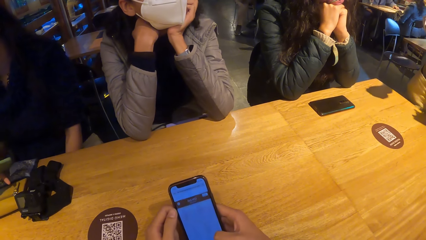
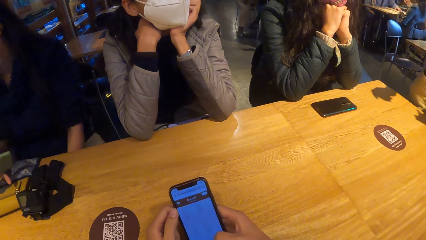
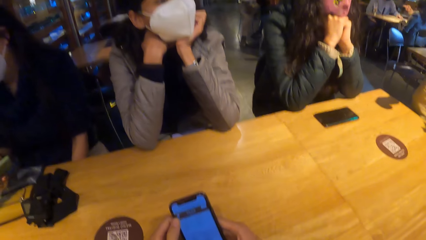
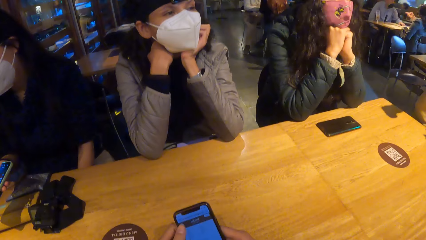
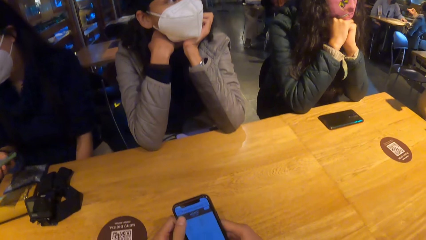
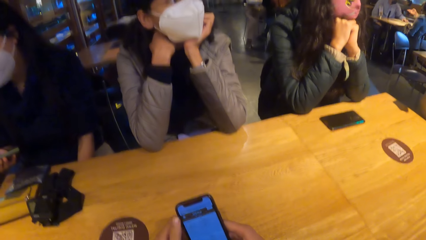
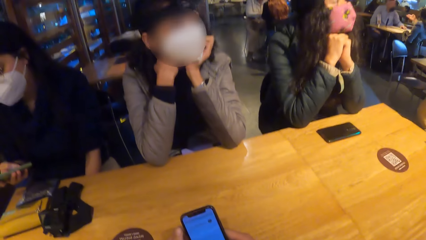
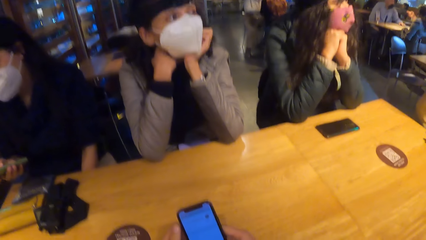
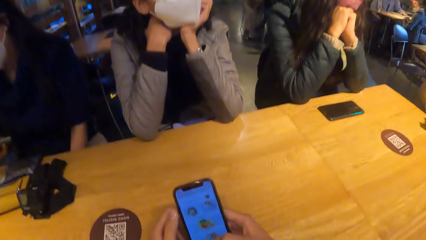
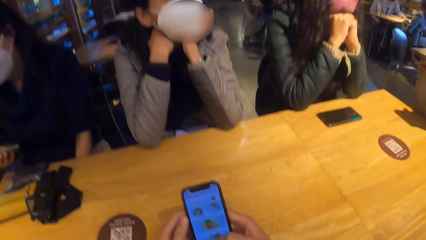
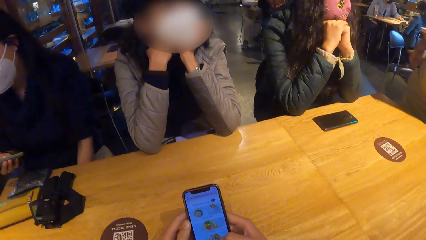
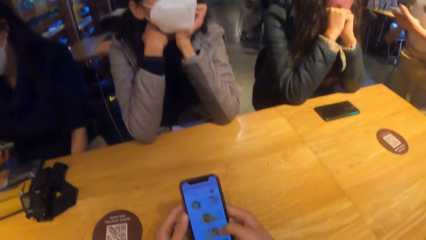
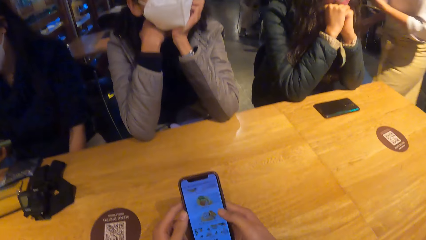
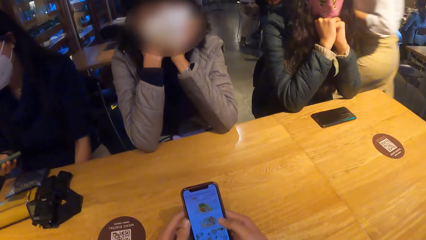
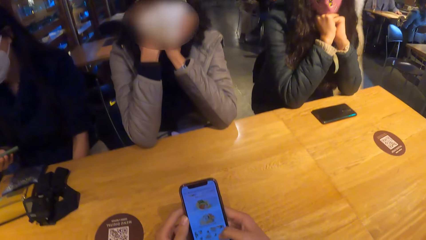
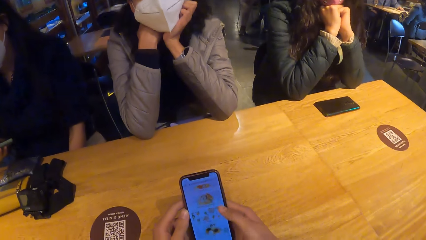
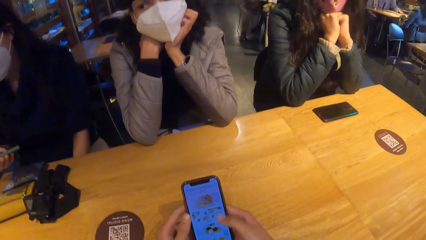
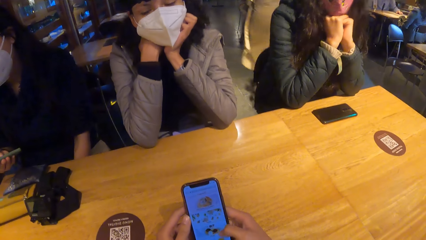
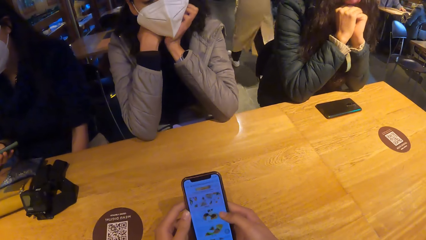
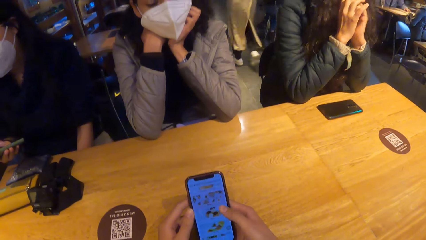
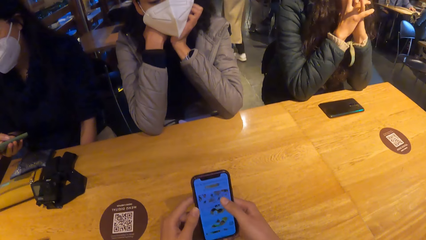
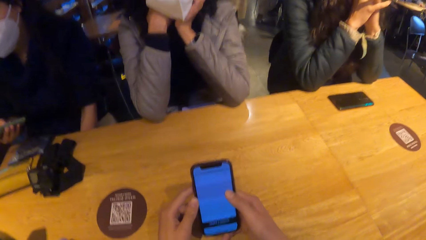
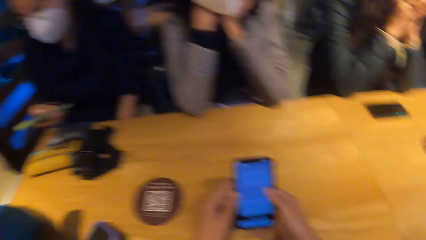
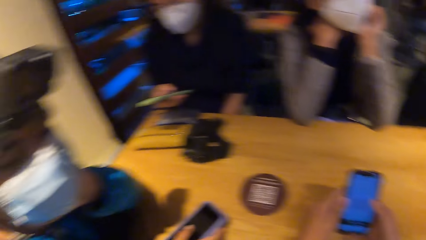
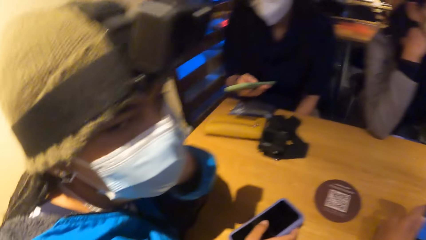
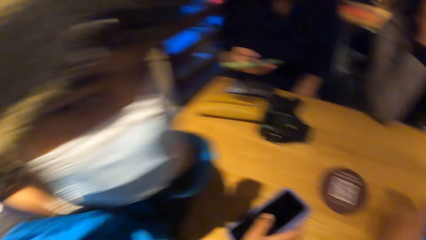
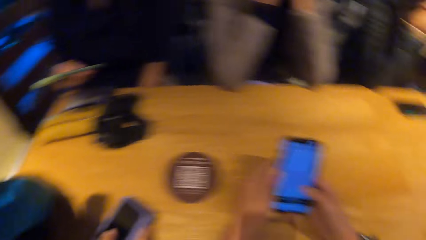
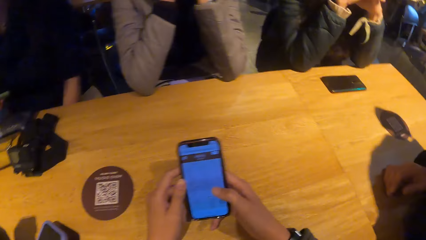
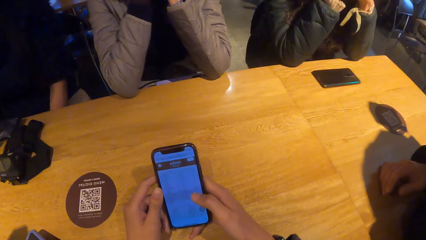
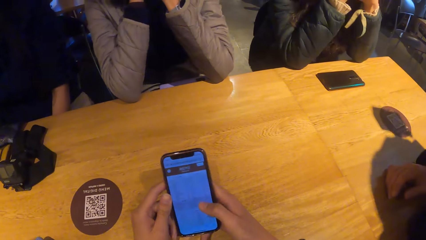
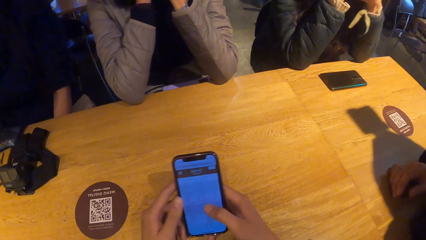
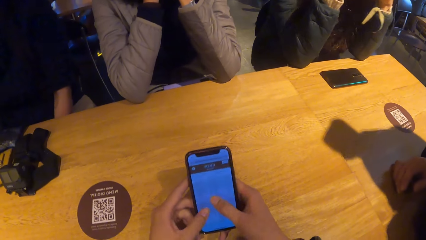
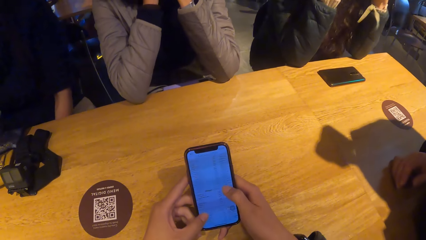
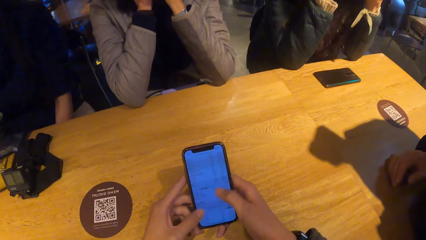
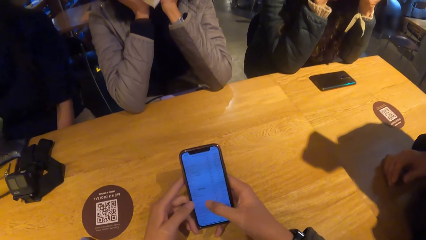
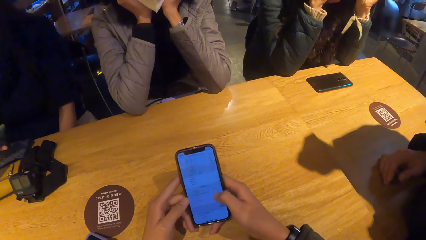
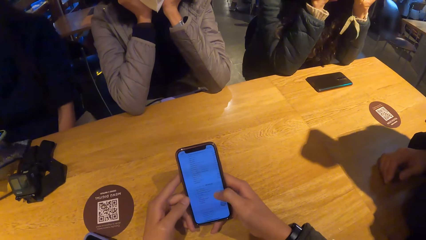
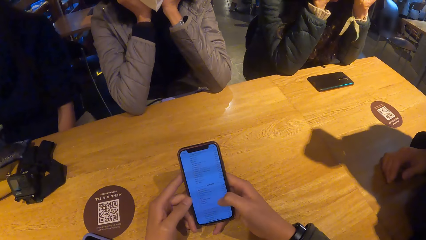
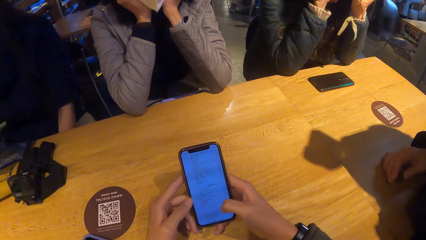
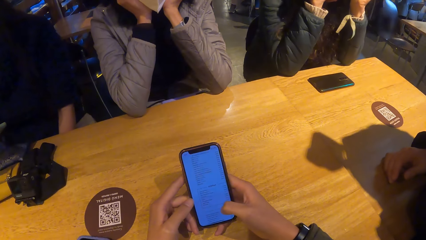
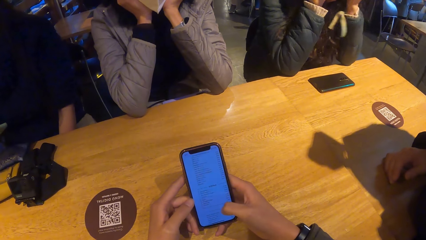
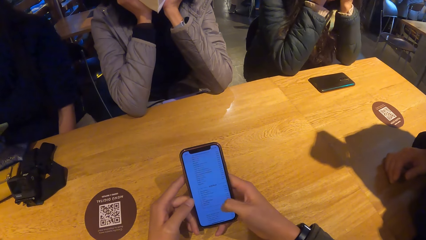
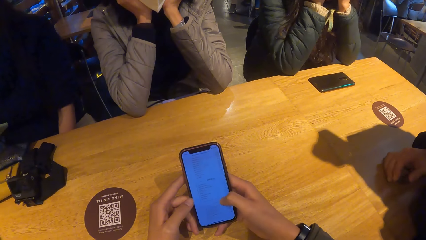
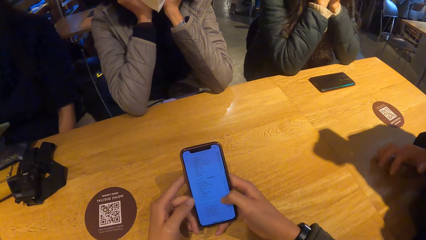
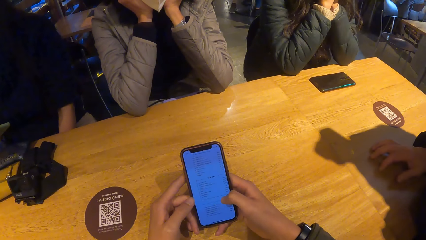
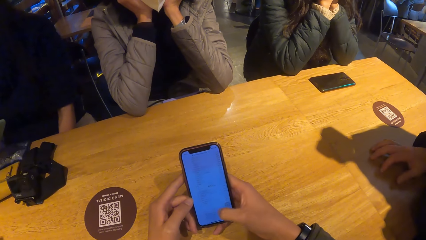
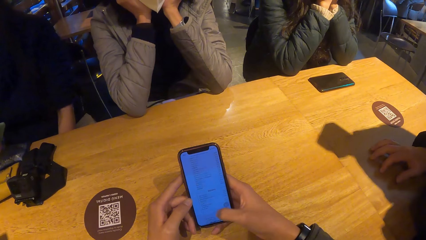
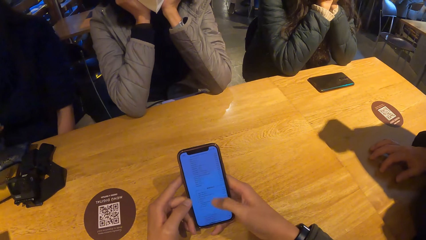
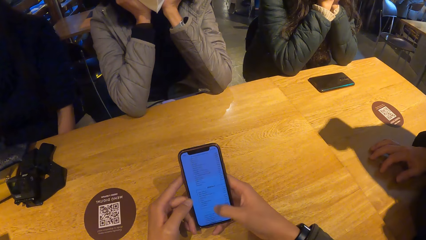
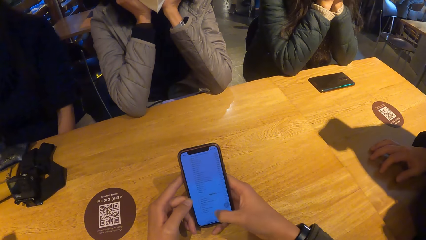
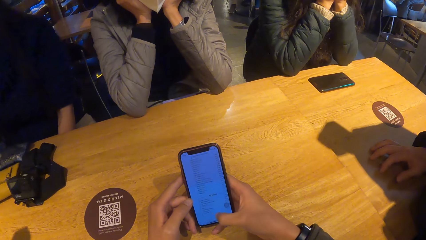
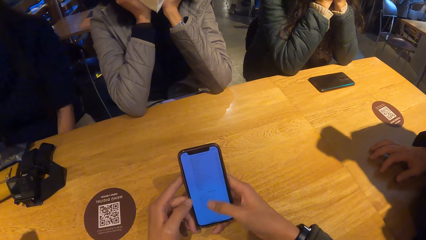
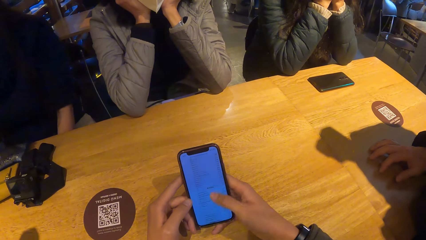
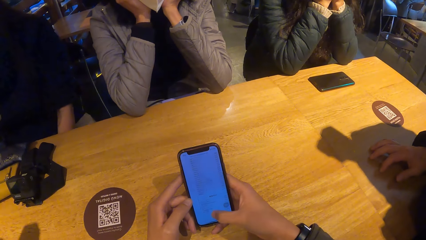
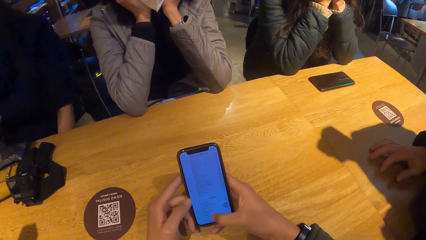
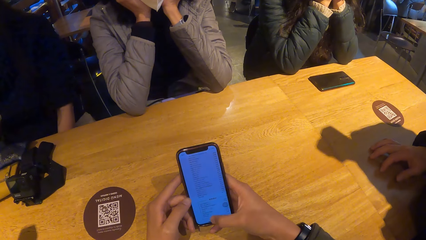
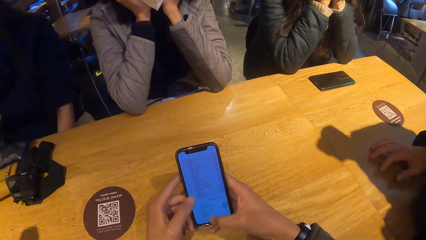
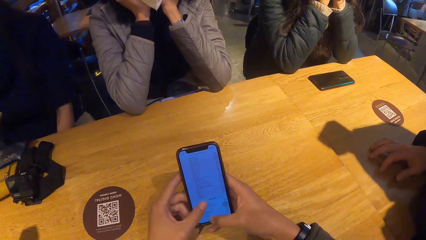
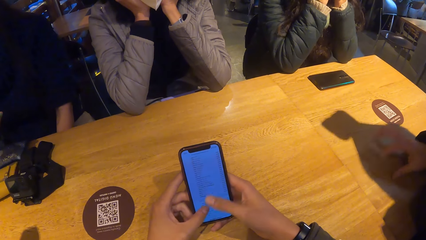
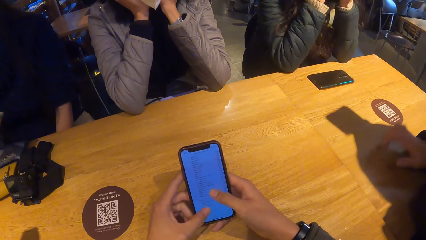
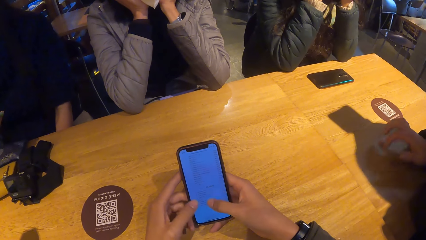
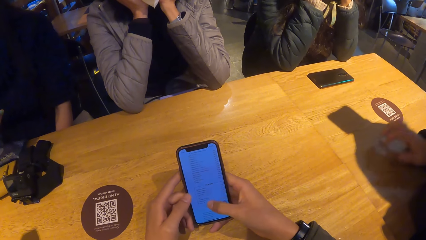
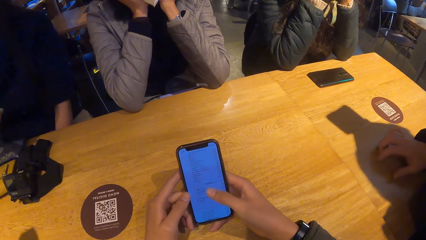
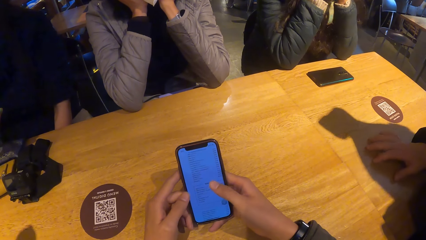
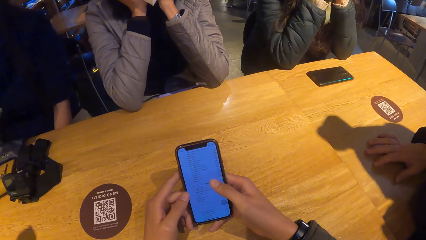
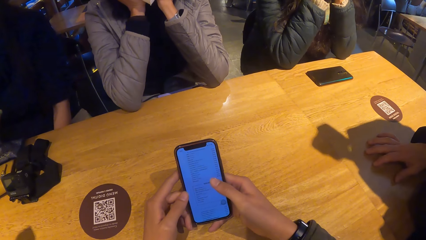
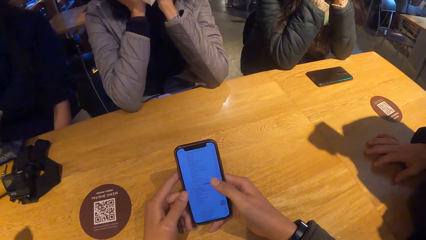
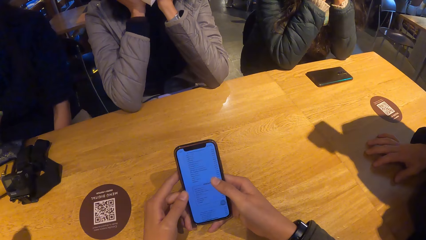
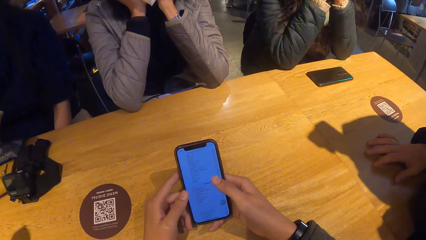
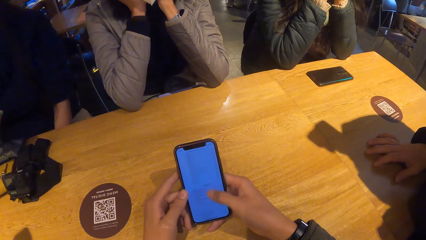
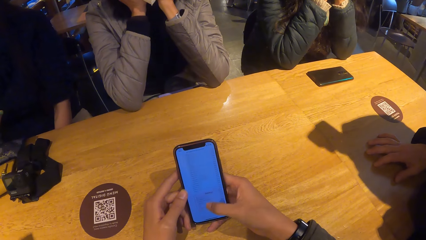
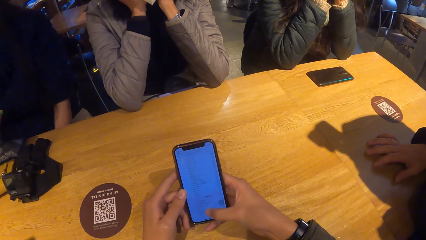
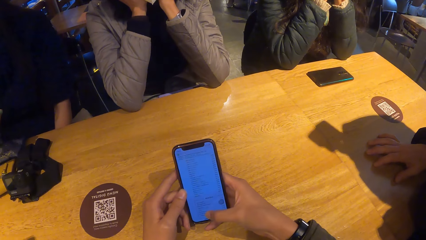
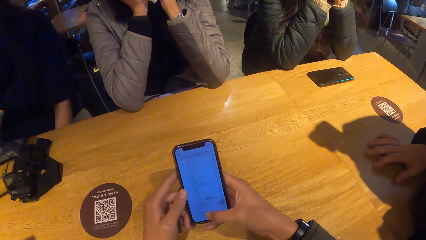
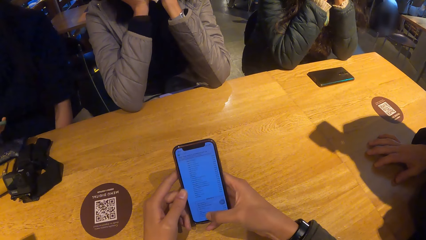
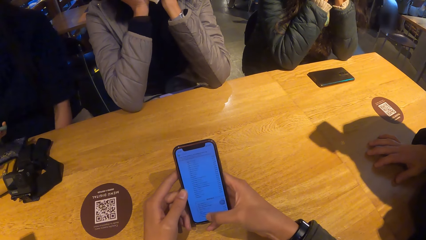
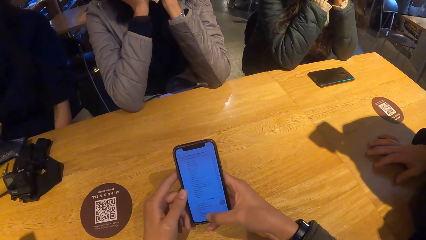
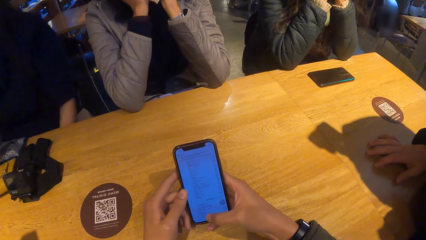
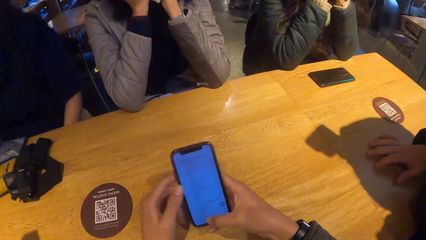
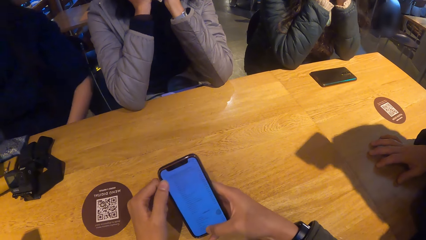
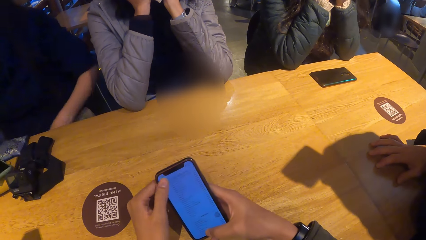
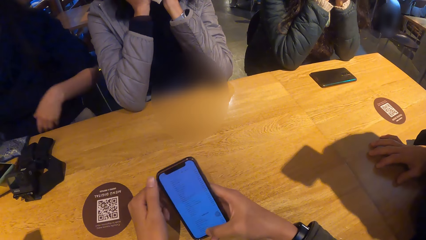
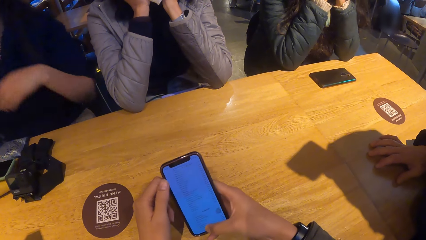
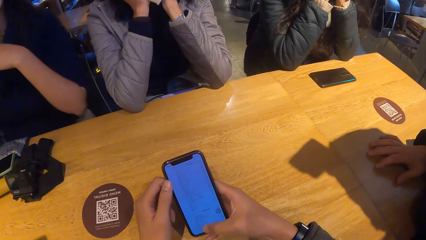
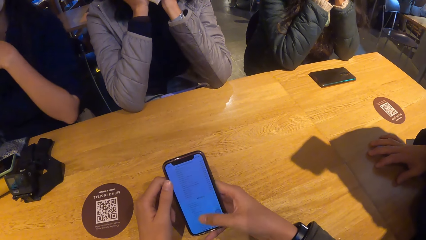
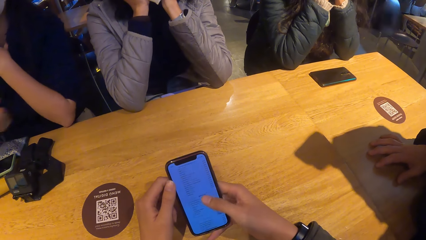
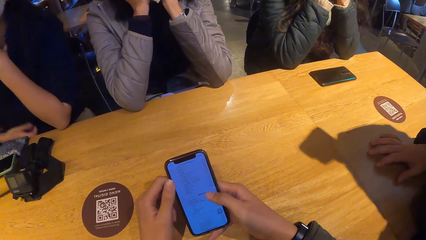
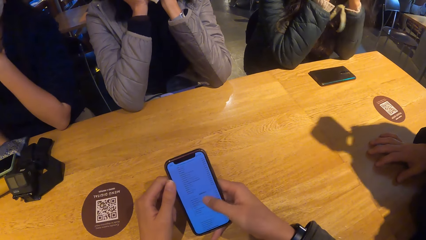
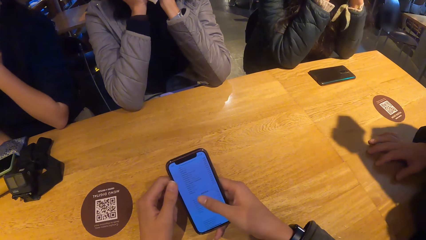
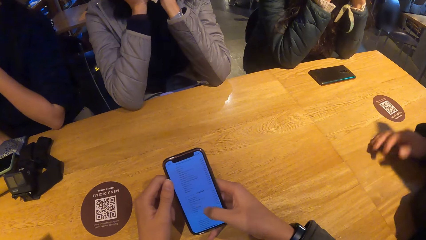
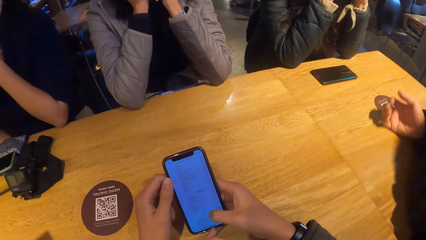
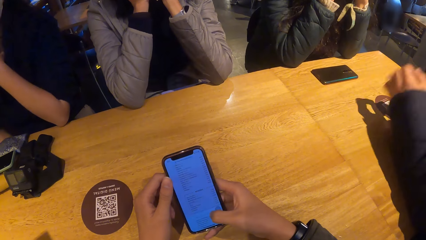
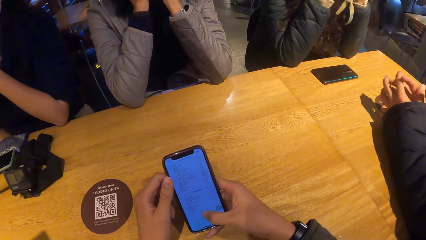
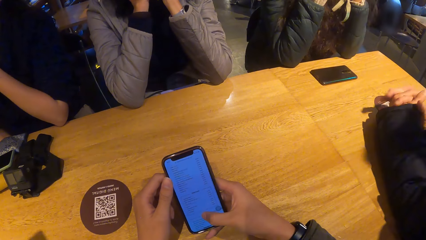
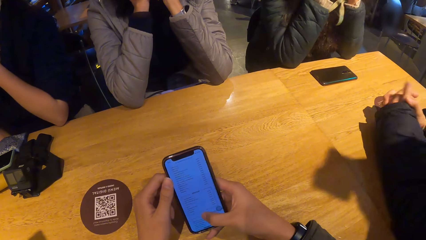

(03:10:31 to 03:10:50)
A woman converses with another woman. The camera wearer uses the phone. A third woman holds a phone in her right hand. The camera wearer looks at a fourth woman. They use the phone. A fifth woman drops the phone in her right hand on the table.
